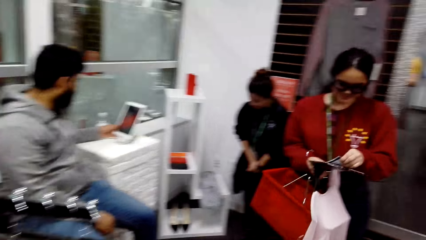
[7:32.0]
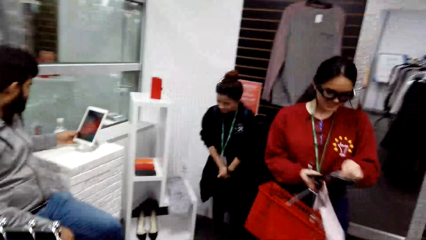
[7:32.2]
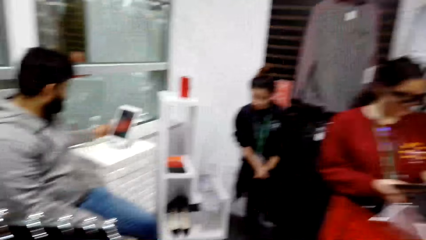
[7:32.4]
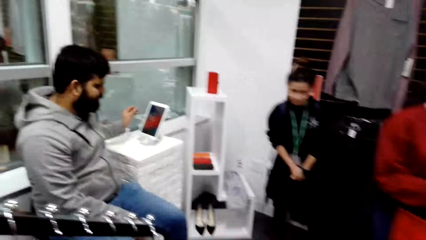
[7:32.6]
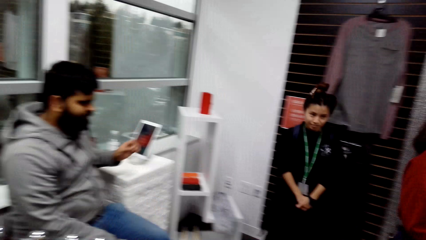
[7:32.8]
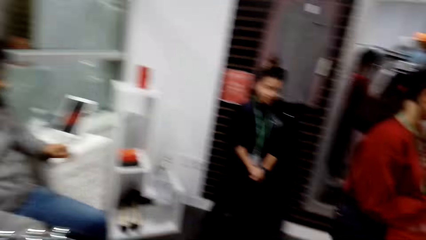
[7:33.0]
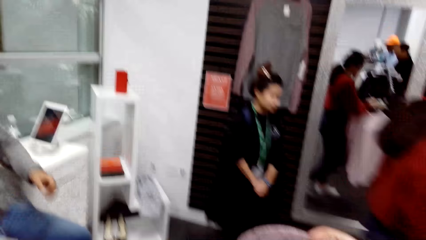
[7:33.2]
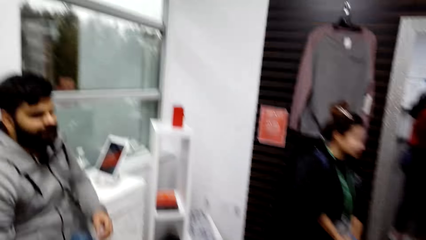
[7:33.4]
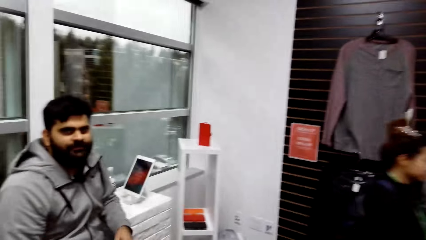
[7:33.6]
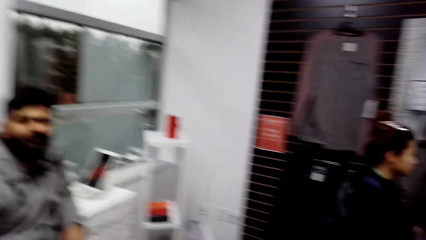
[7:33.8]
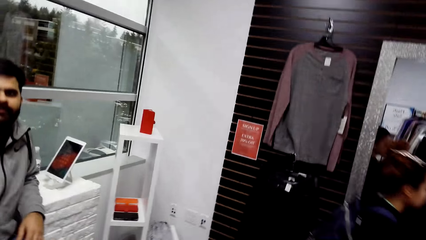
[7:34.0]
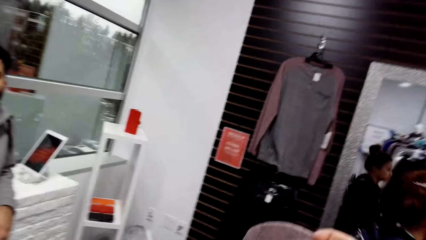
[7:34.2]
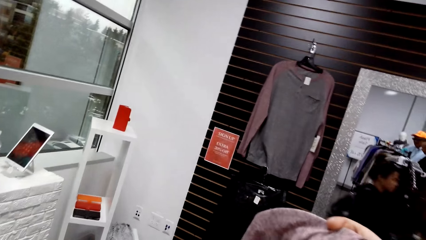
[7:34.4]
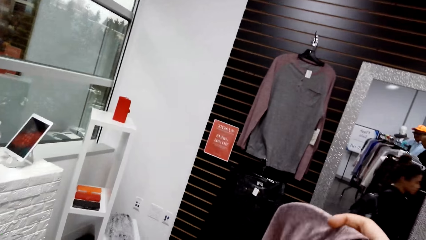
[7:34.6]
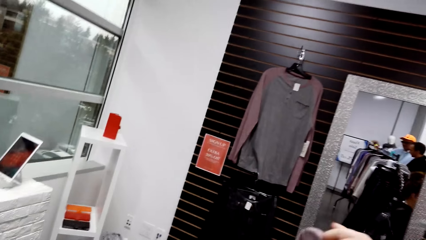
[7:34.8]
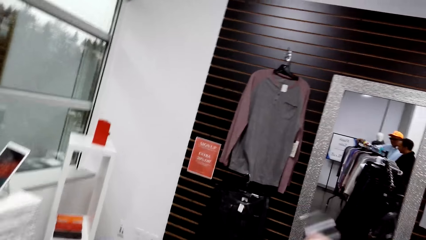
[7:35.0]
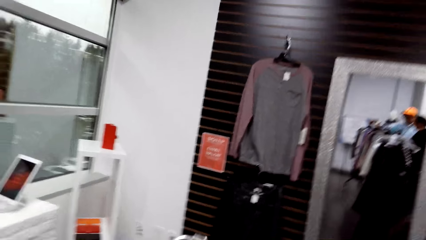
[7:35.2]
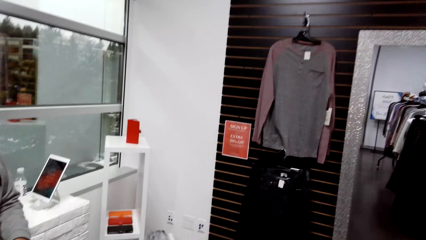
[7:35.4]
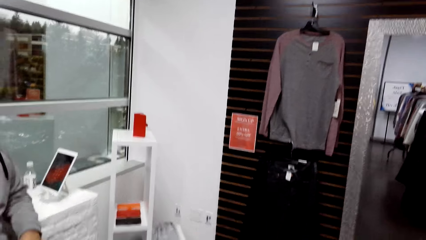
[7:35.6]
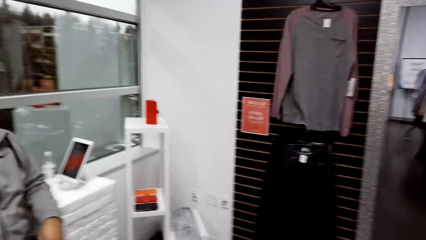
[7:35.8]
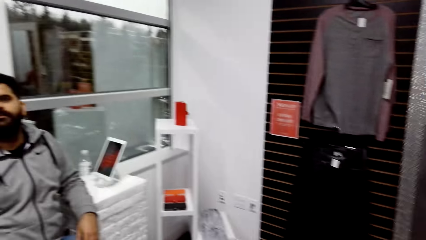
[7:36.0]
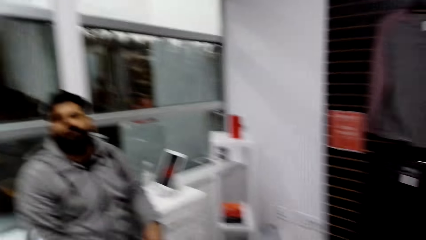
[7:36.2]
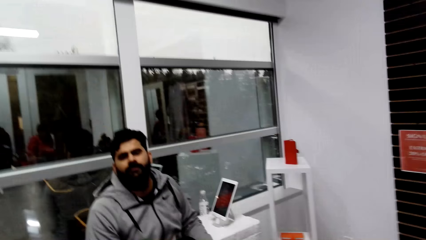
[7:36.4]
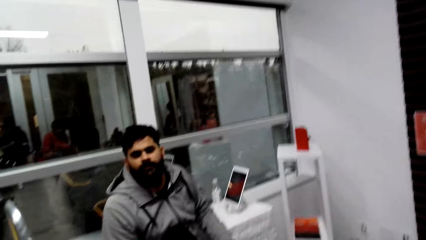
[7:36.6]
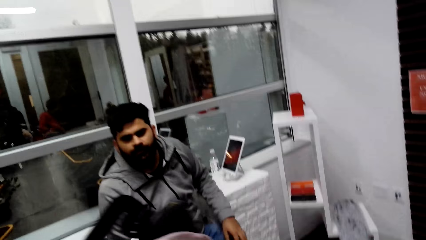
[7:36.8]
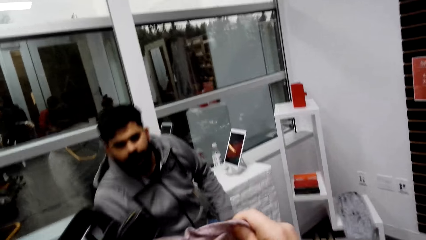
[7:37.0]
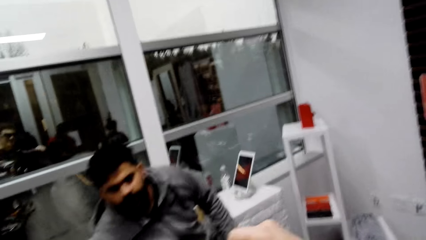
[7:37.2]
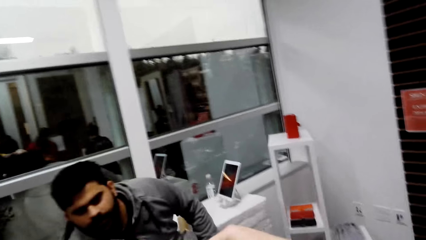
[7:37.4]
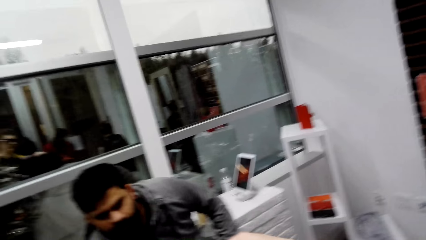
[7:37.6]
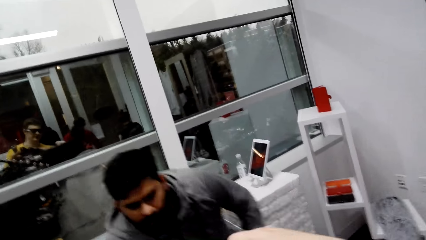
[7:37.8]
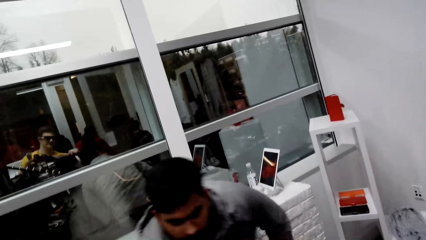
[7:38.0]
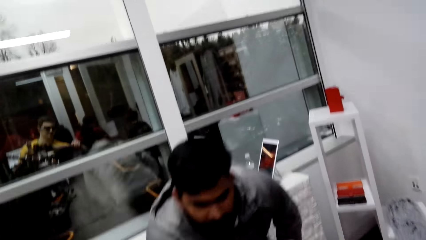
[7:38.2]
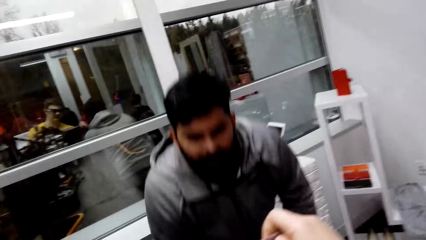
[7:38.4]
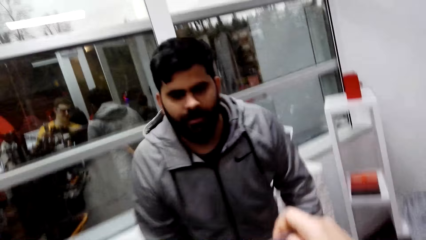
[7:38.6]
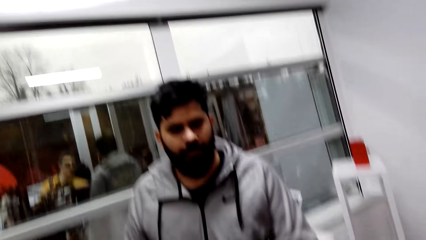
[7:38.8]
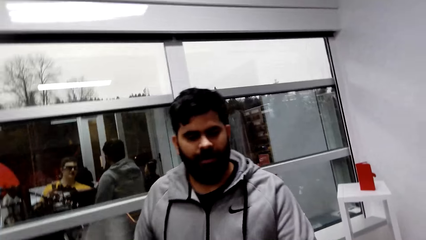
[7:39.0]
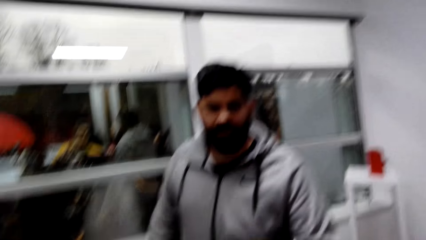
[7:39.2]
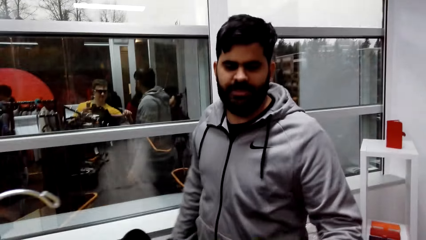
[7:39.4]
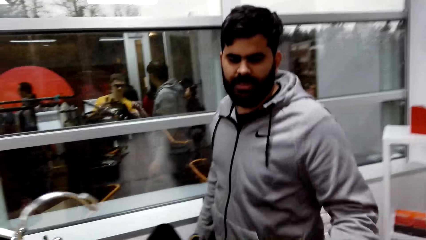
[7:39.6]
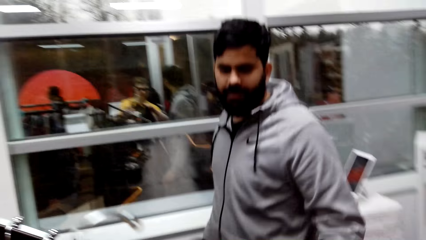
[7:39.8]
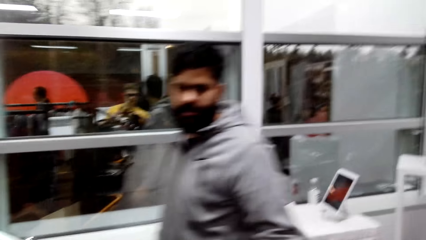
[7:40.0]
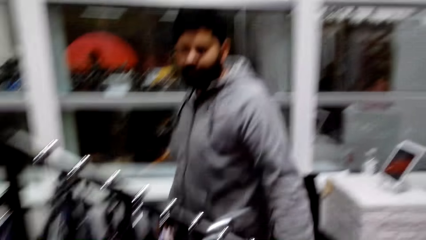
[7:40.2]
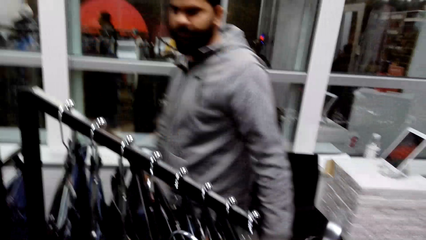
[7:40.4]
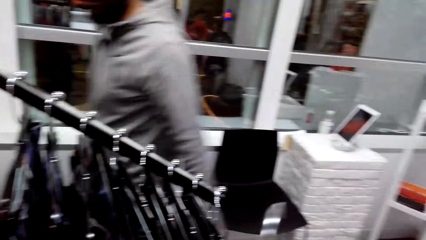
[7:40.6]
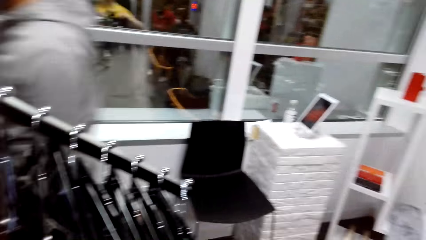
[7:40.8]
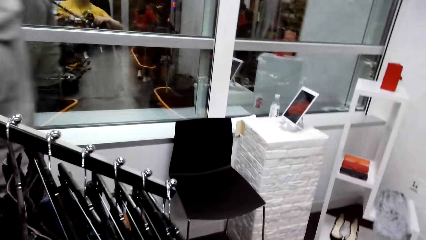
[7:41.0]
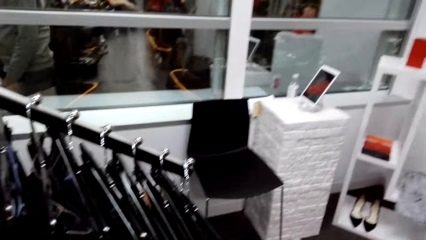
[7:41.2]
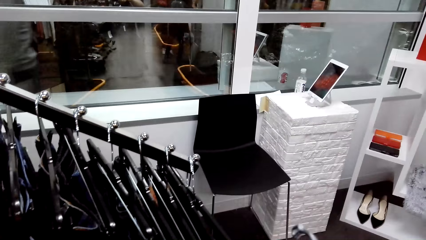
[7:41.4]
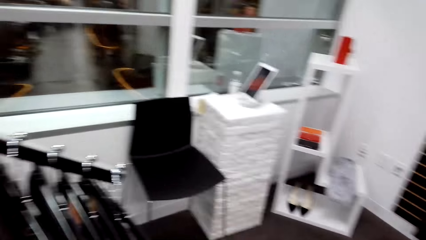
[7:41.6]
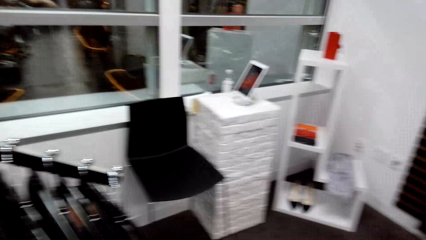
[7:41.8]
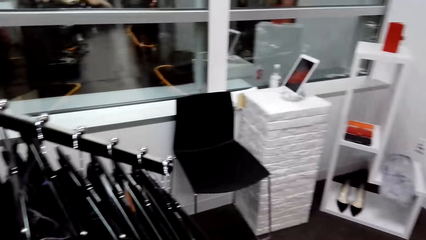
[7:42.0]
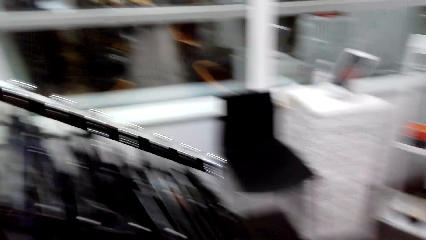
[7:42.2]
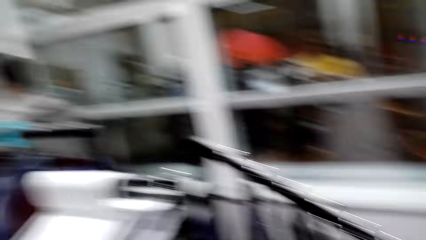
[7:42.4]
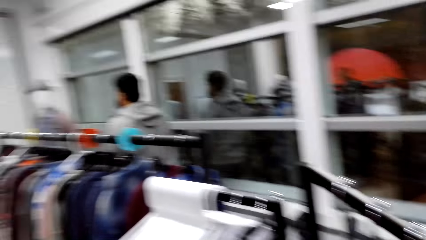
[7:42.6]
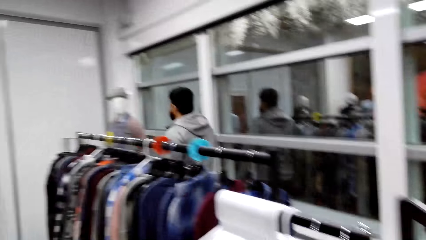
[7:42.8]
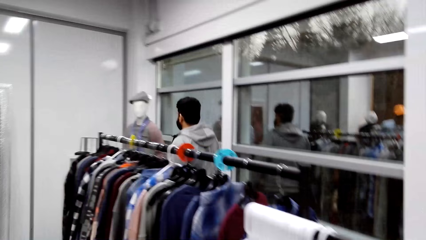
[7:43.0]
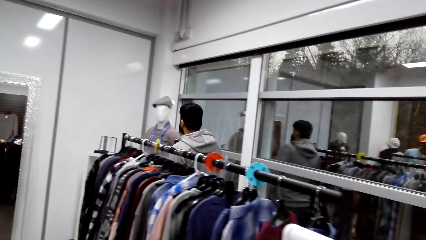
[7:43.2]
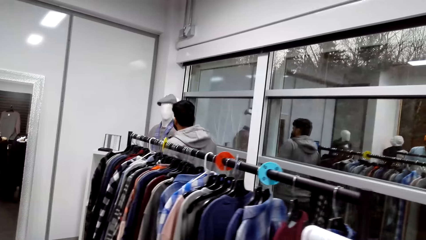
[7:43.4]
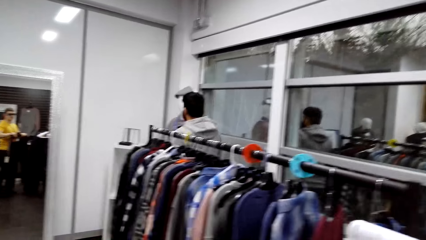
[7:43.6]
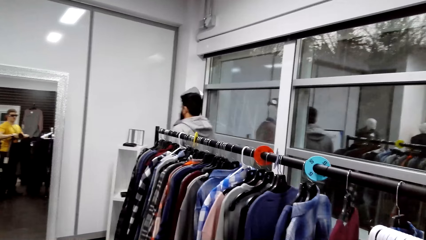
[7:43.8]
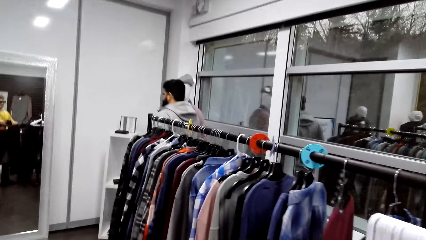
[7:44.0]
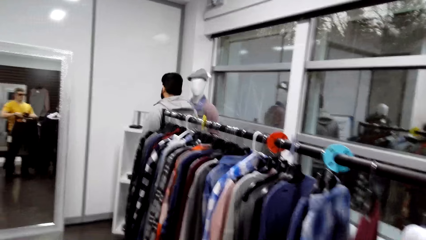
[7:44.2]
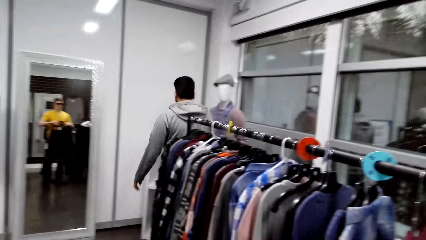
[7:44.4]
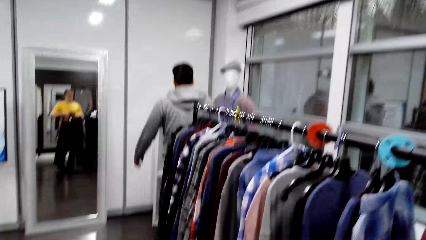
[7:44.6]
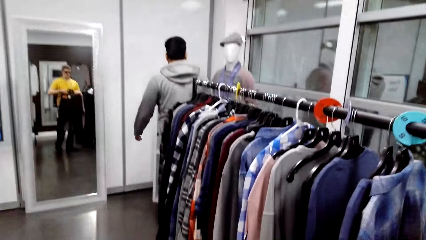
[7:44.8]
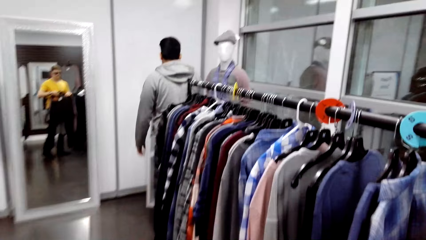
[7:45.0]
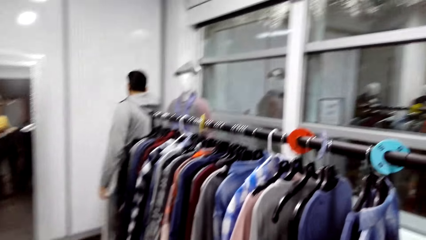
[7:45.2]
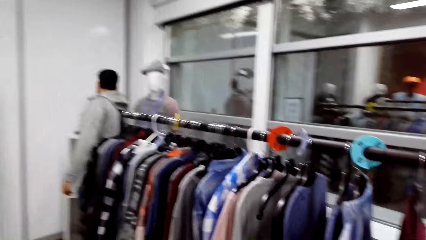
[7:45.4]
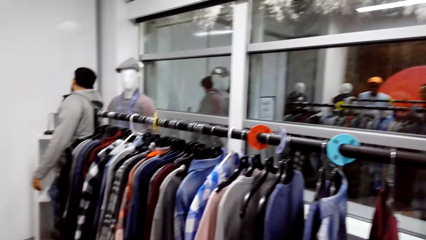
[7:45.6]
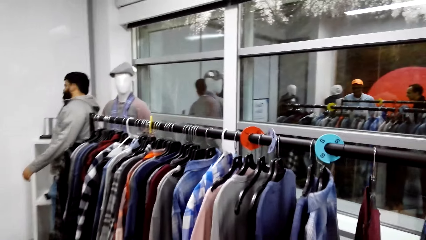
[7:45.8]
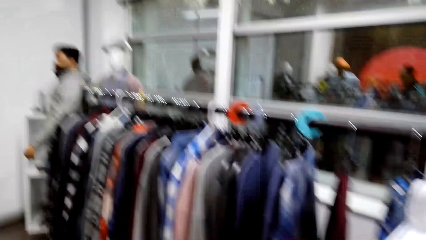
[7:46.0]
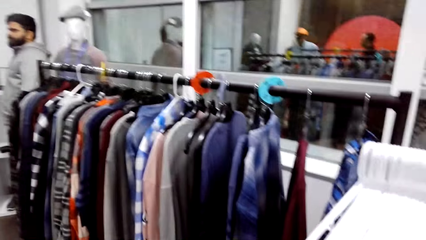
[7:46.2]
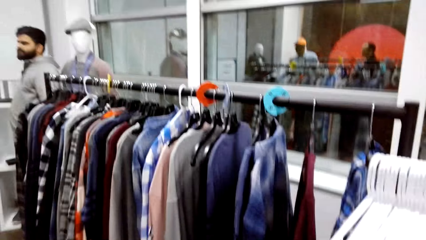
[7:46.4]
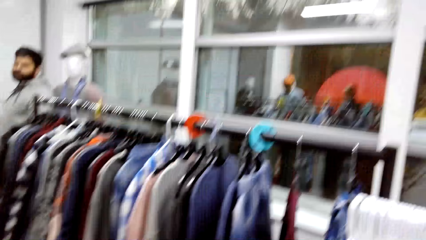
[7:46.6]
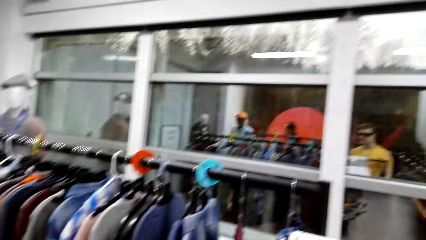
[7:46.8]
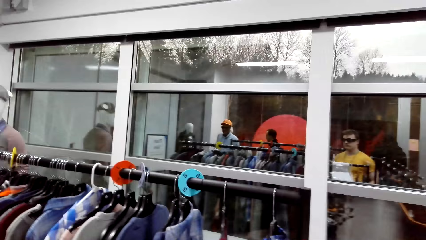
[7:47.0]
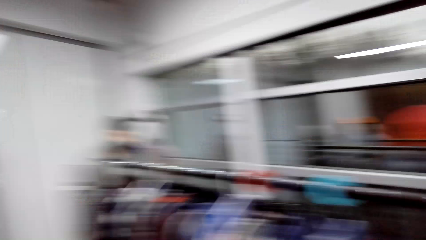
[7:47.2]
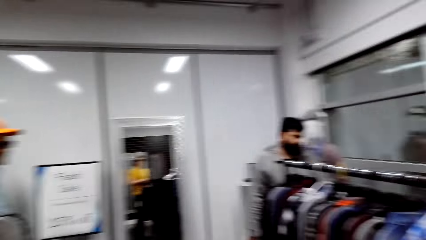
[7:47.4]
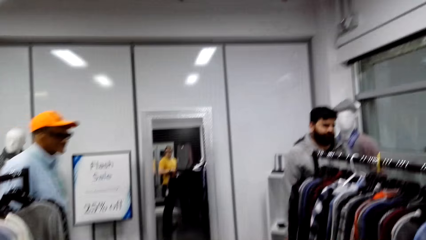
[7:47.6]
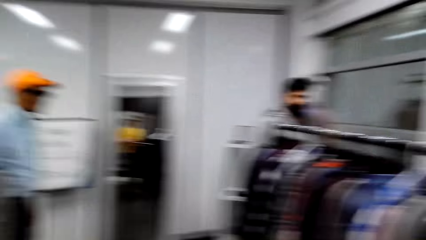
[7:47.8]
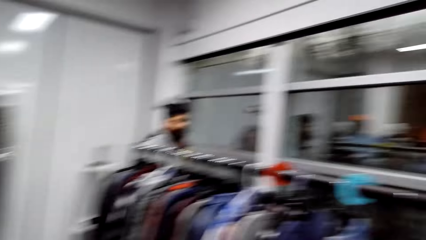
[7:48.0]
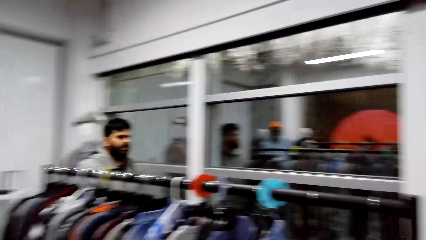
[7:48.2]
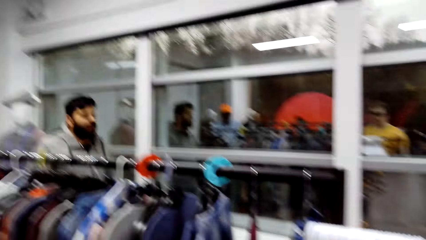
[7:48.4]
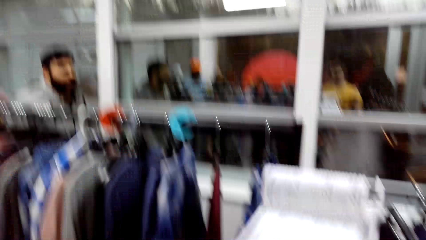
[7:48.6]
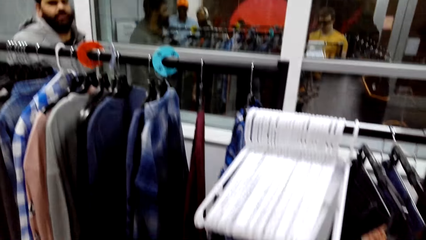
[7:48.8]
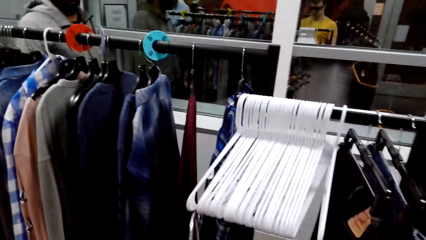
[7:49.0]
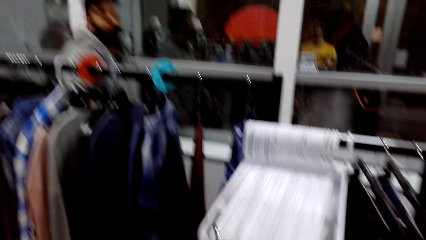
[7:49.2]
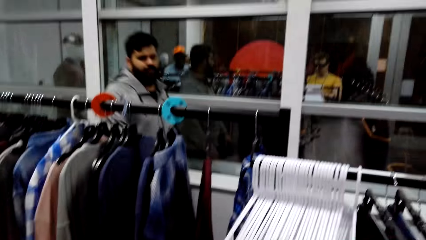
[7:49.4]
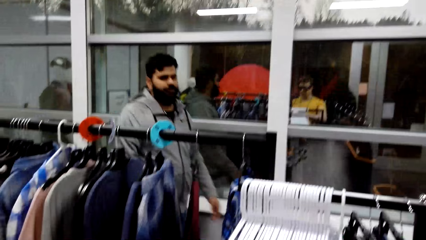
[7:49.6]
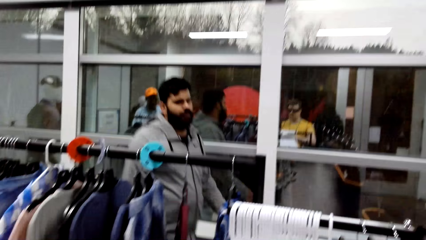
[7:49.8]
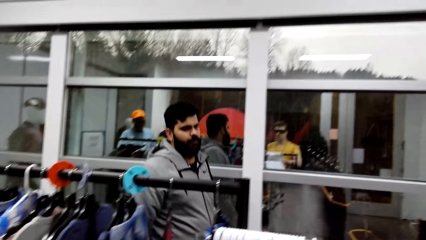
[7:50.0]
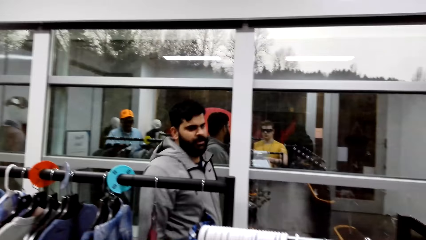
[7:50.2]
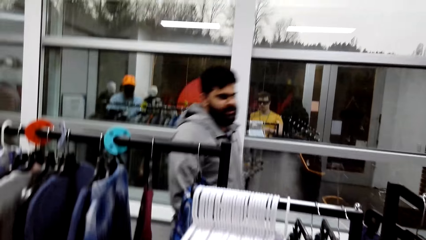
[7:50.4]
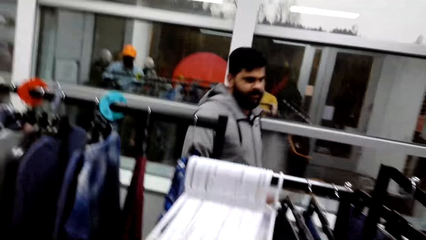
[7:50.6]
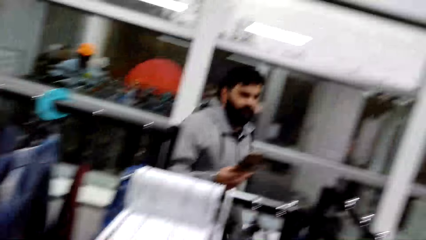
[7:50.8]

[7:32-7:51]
A man walks in the shopping store. The man stands and walks forward. The camera wearer looks around a hanging line. The man walks forward.
